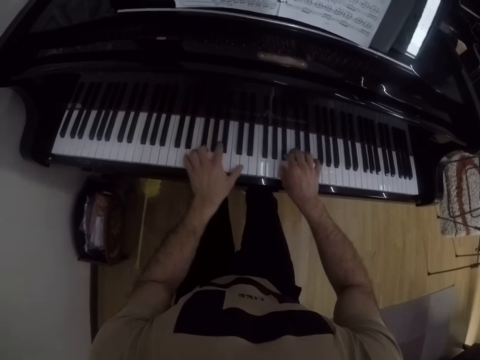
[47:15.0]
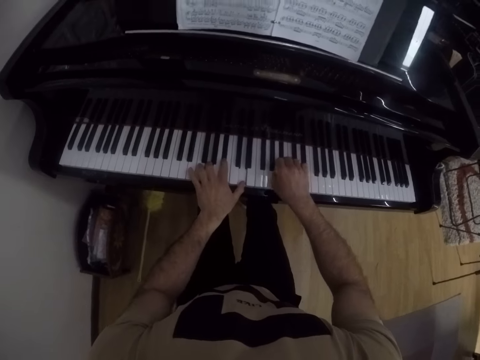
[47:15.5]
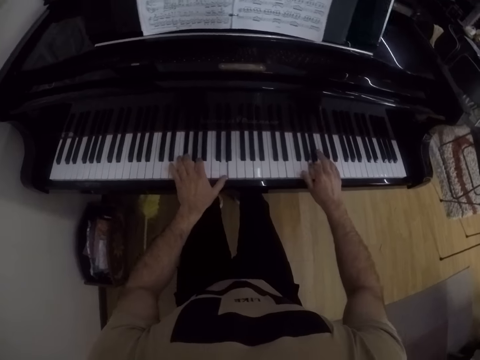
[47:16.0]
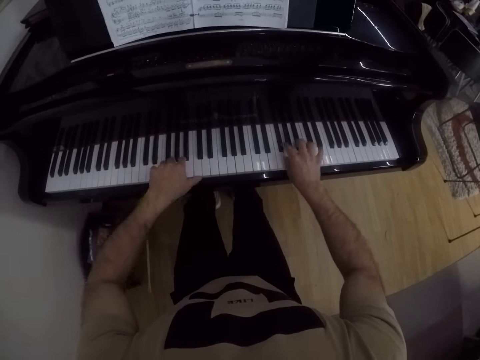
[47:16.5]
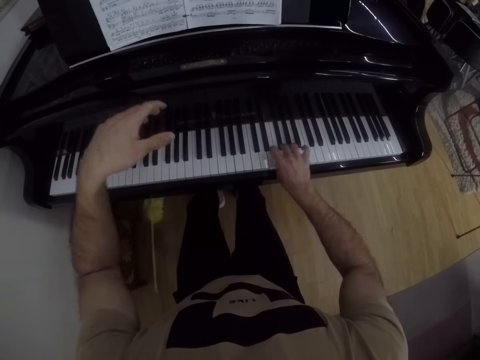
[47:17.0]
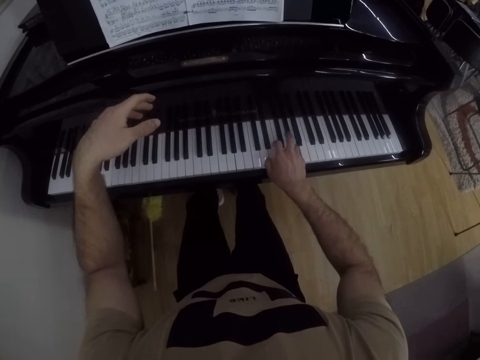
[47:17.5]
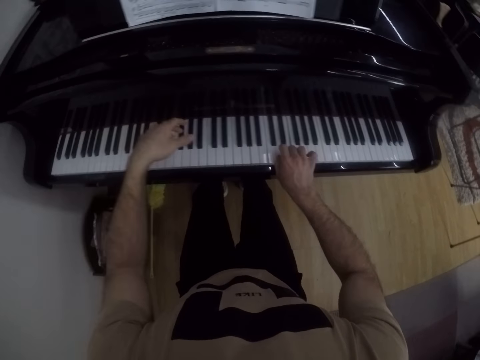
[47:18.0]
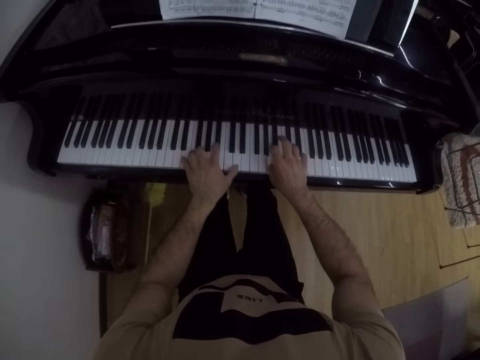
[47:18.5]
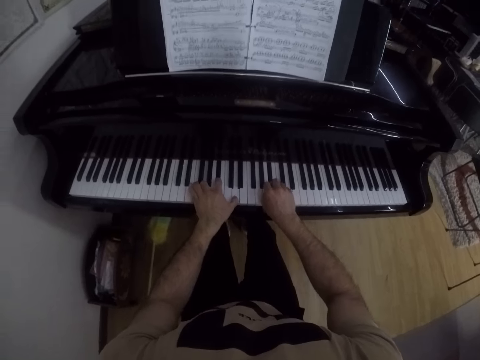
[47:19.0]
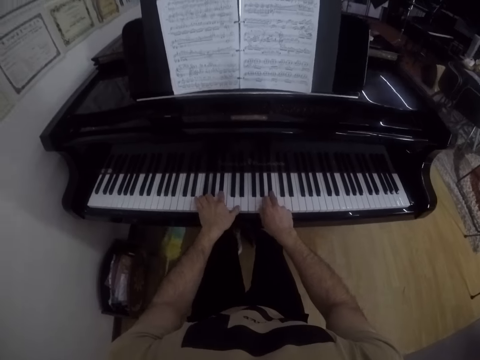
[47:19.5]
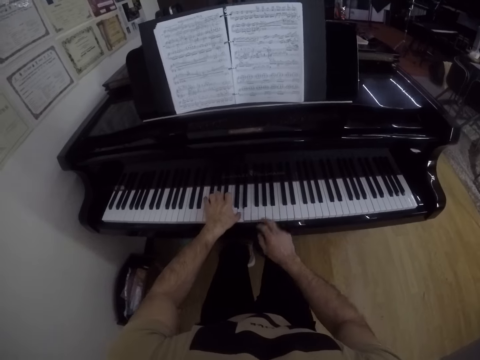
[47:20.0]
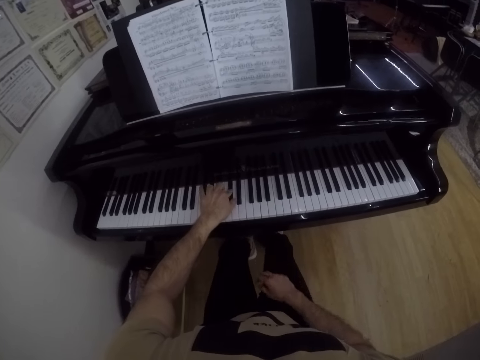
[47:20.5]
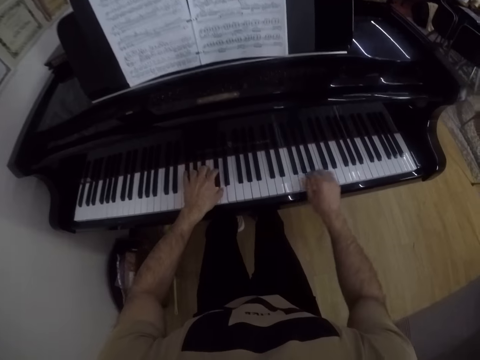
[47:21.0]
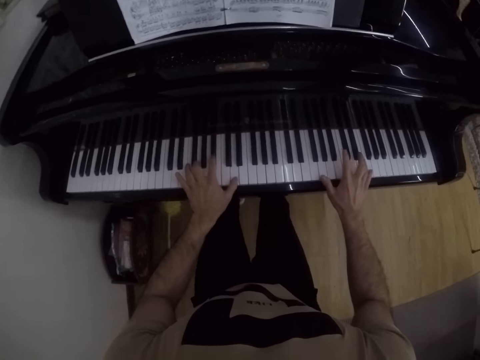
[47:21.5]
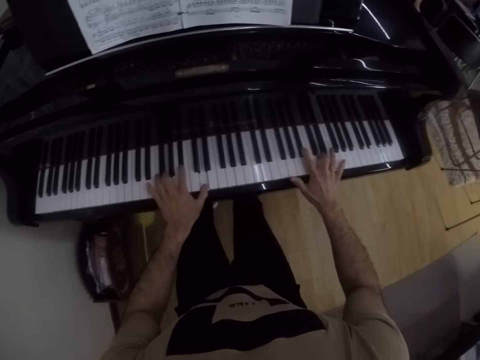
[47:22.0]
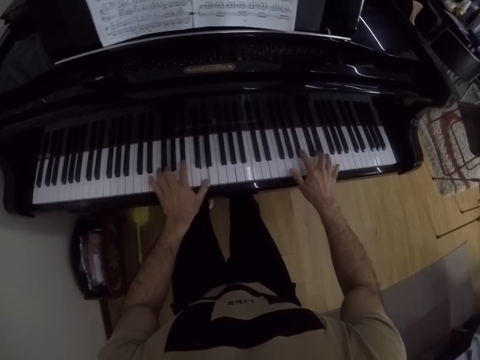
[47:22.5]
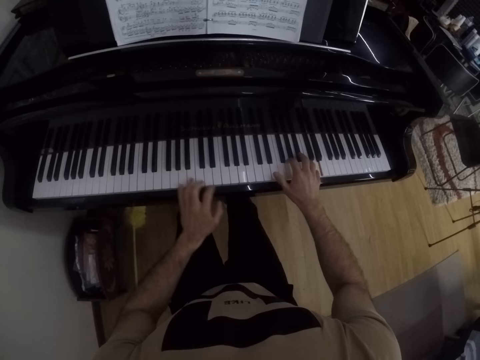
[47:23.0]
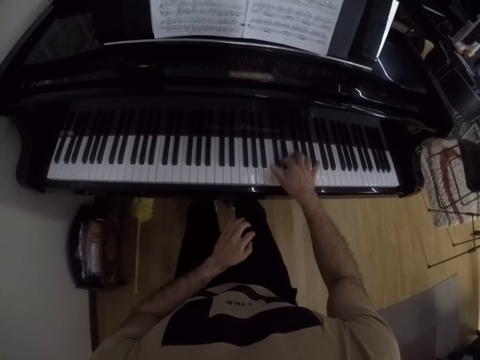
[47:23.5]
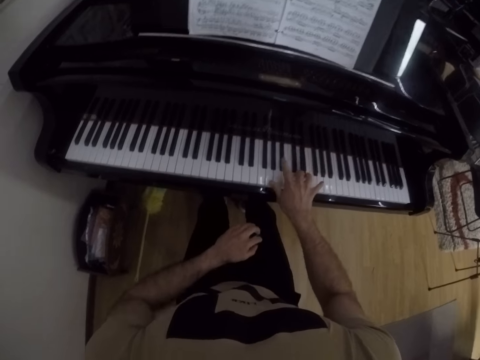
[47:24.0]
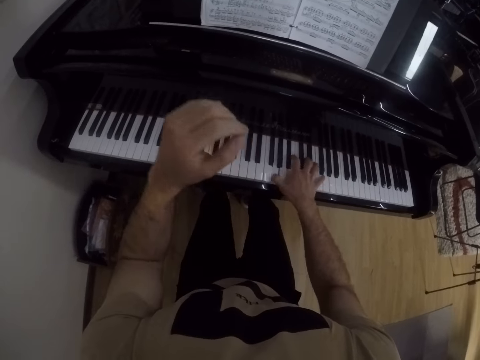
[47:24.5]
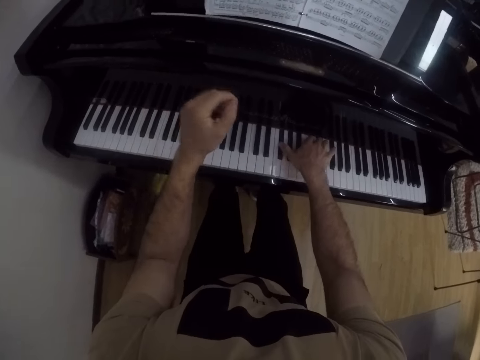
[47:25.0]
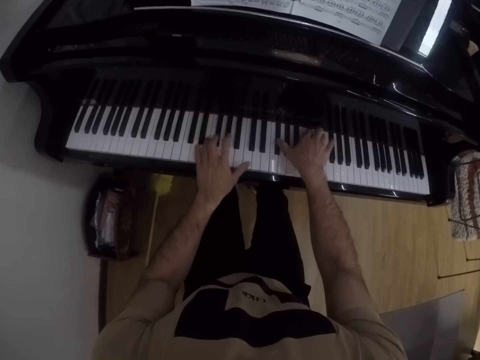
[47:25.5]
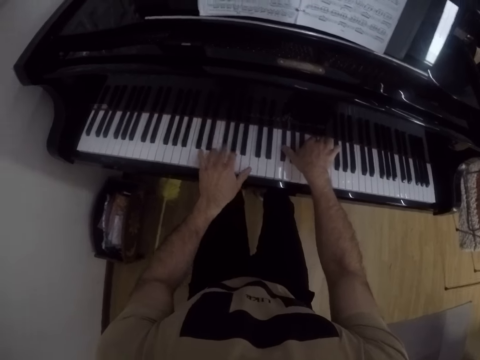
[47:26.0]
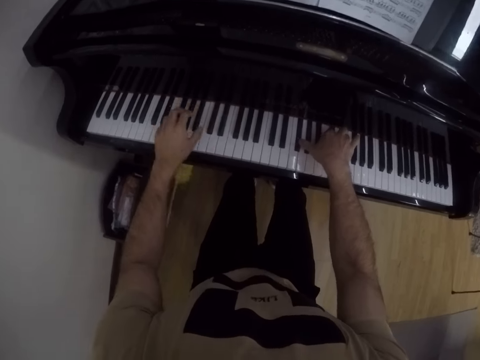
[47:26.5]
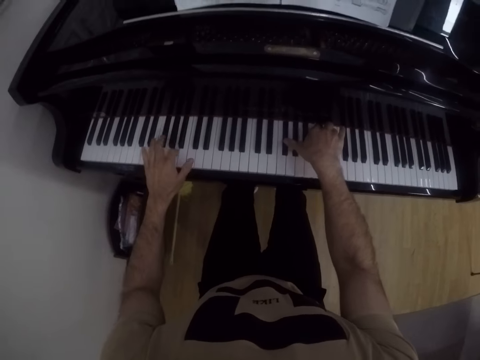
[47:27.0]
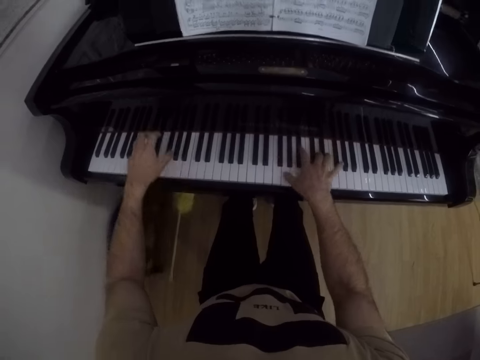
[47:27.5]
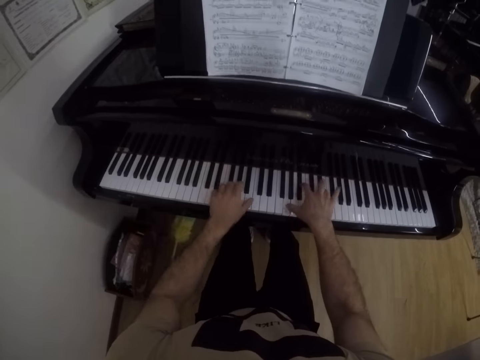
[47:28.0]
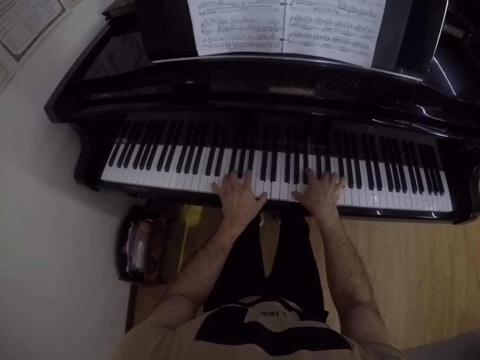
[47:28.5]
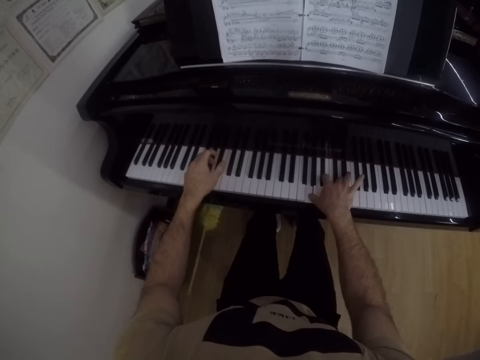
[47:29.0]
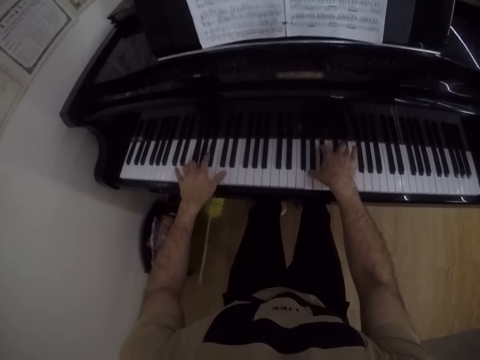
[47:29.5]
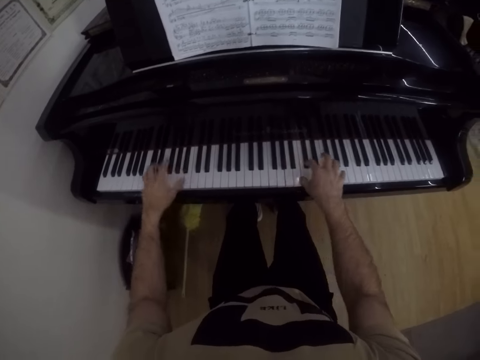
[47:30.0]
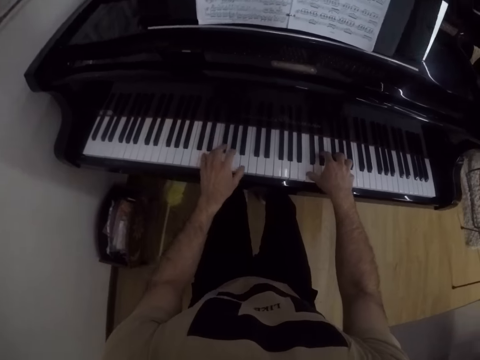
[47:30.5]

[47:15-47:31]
The camera wearer plays the keyboard with both hands. He gesticulates with his left hand and plays the grand piano with his right hand. He removes the left hand from the keyboard. He plays the grand piano with both hands. He plays the grand piano with his left hand and drops his right hand over his right thigh. He lifts the right hand from the keyboard. He plays the grand piano with both hands. He plays the grand piano with his right hand. He removes the right hand from the keyboard. He gesticulates with his left hand. He plays the grand piano with both hands.

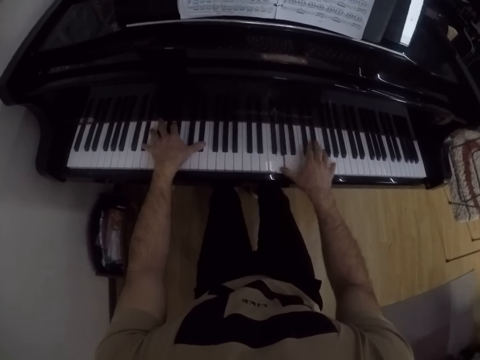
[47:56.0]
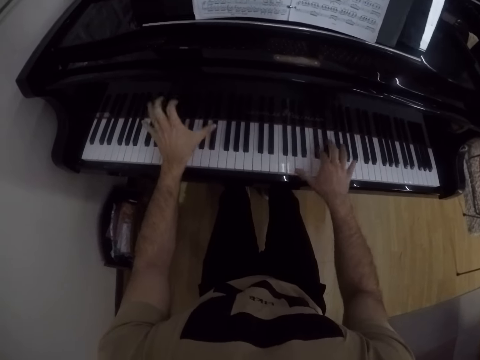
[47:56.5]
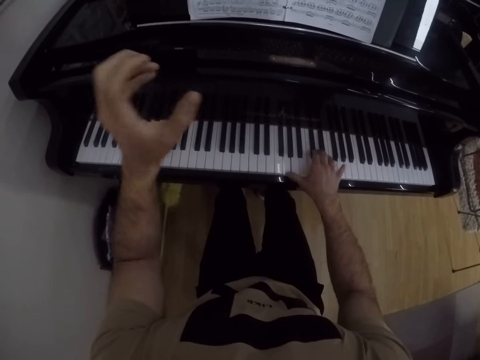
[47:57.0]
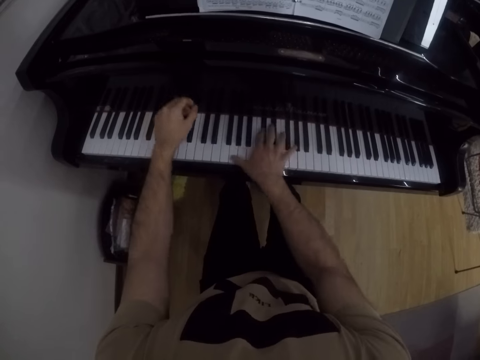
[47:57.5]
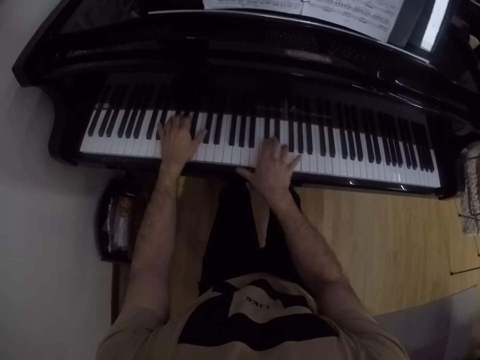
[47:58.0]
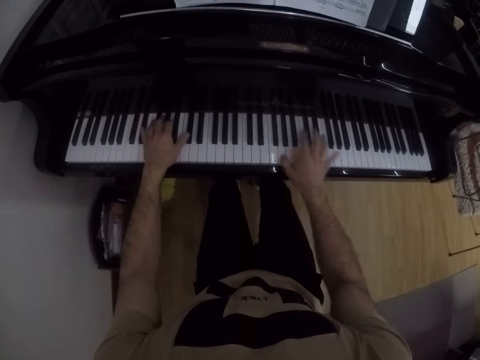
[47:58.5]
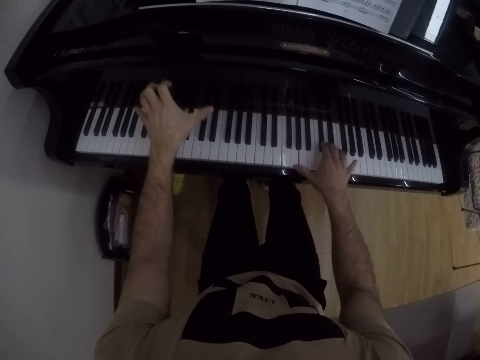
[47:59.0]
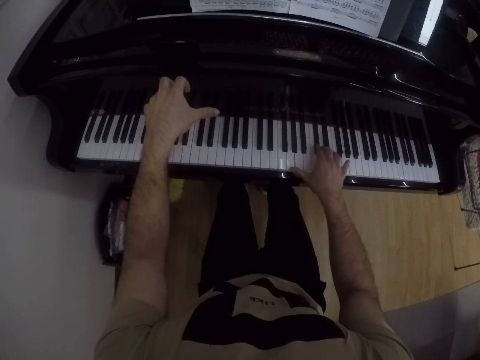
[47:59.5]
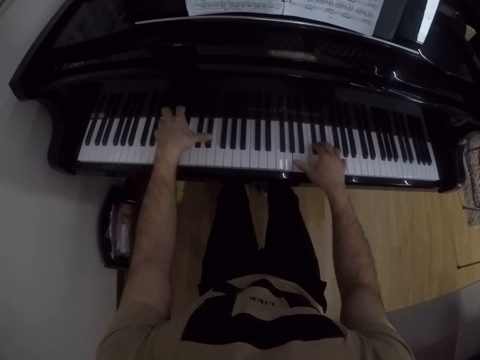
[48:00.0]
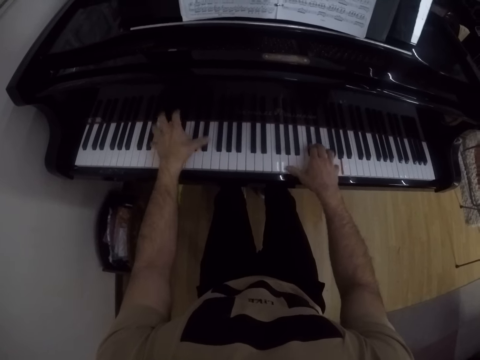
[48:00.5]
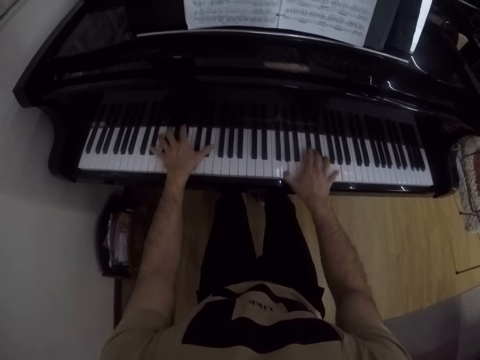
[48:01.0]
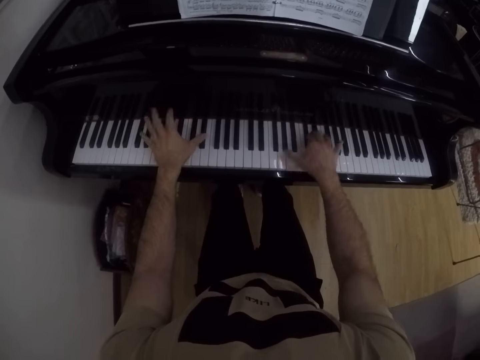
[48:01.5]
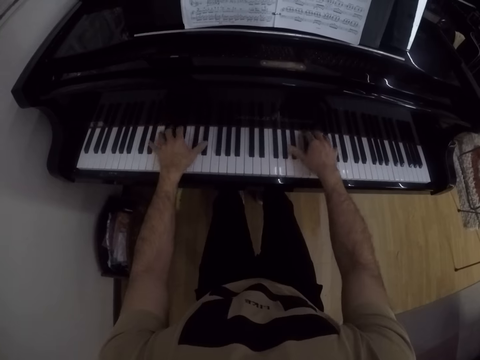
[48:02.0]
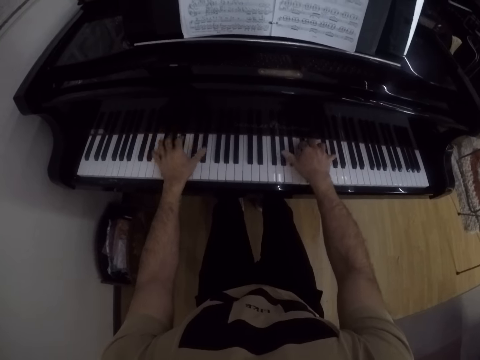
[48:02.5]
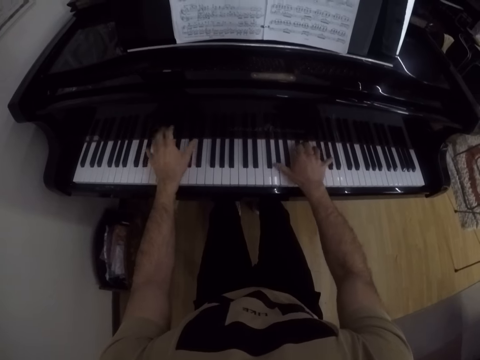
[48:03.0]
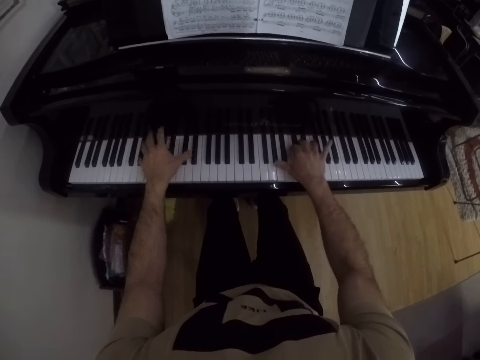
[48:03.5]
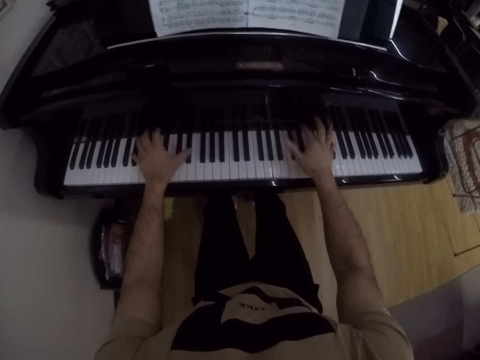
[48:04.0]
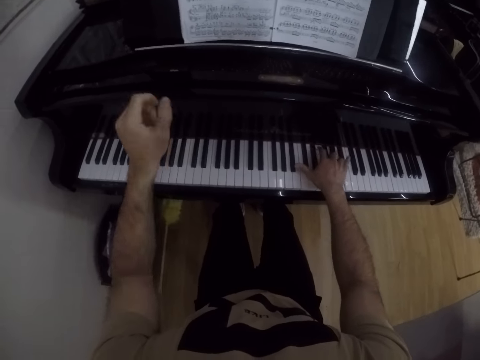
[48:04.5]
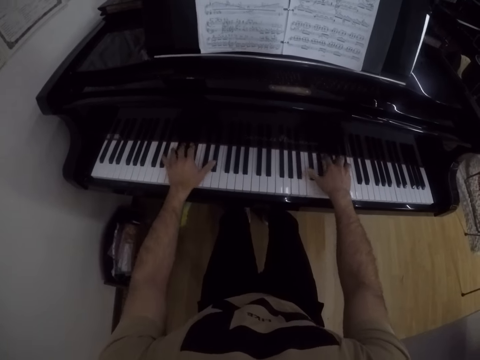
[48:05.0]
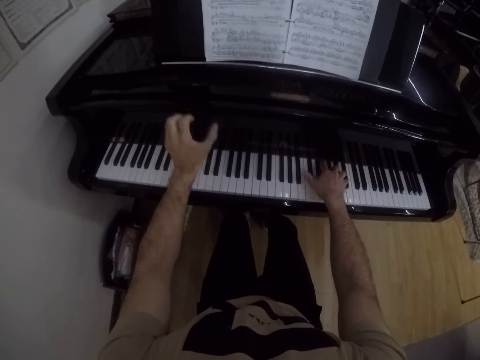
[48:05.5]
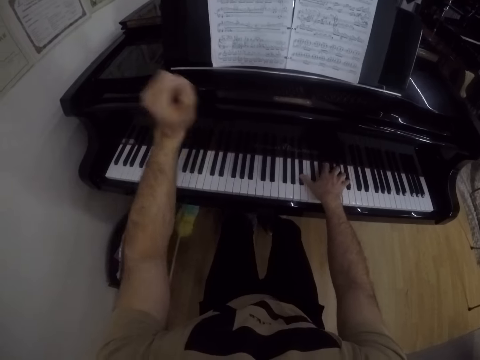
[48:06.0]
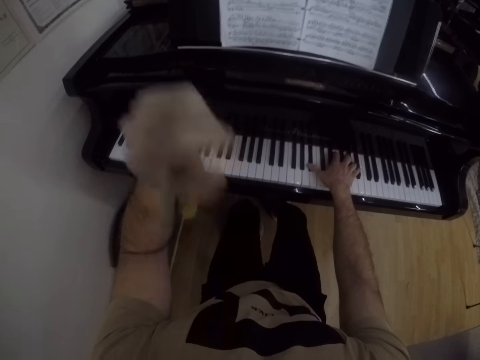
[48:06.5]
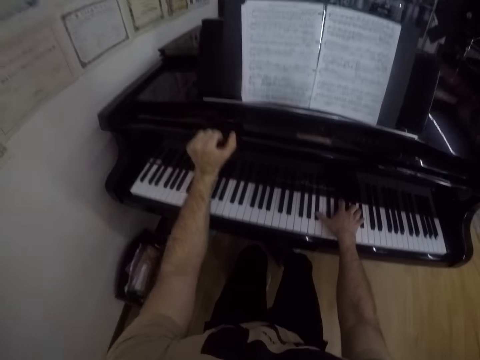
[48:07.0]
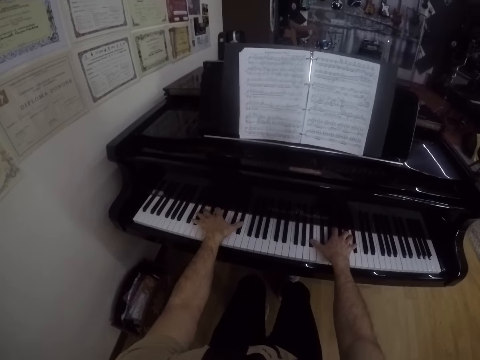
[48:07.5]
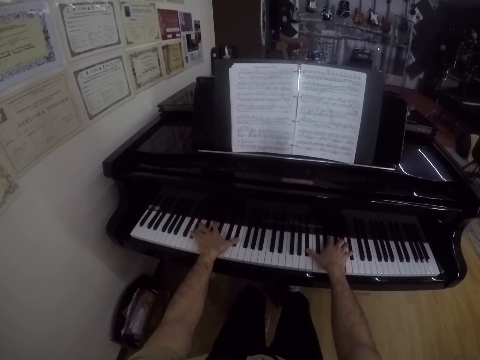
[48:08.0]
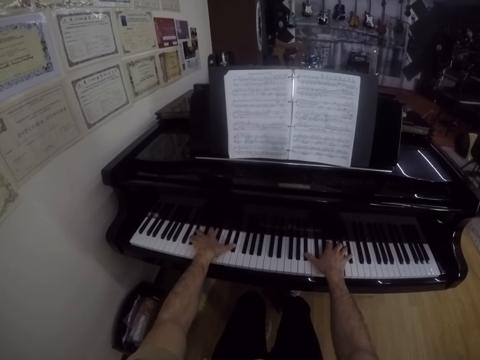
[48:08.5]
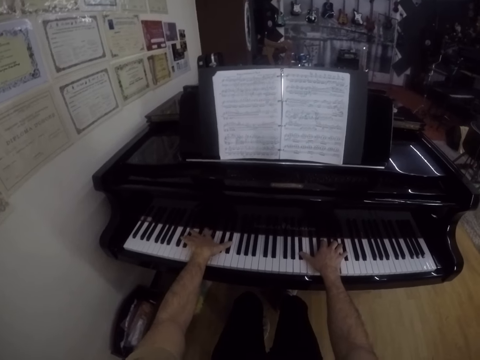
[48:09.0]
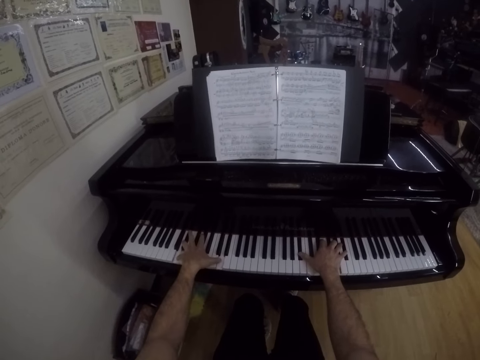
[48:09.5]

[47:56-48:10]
The camera wearer removes the right hand from the keyboard. He plays the keyboard with both hands. He gesticulates with his left hand and plays the grand piano with his right hand. He lifts the left hand from the keyboard. He plays the grand piano with both hands.
